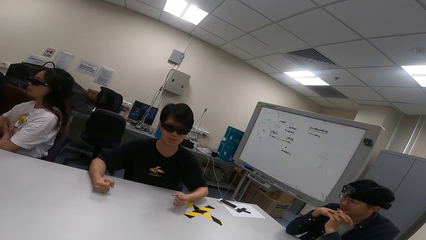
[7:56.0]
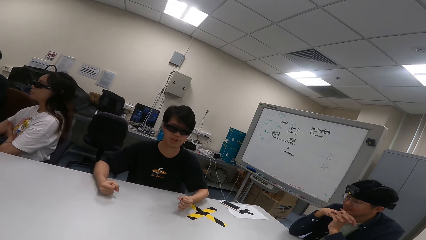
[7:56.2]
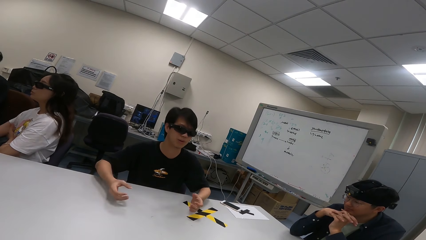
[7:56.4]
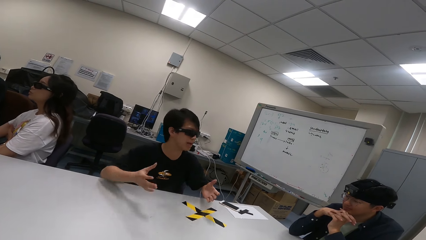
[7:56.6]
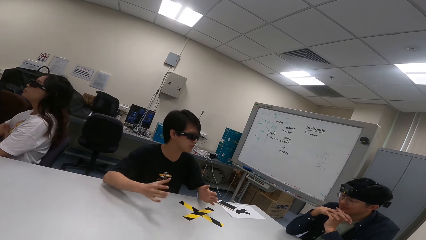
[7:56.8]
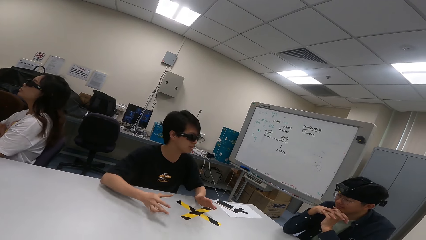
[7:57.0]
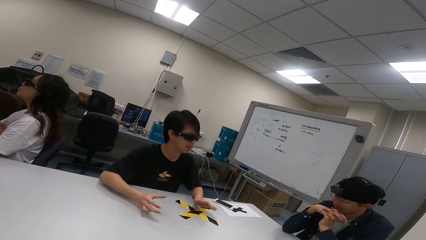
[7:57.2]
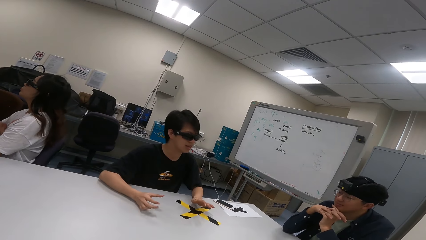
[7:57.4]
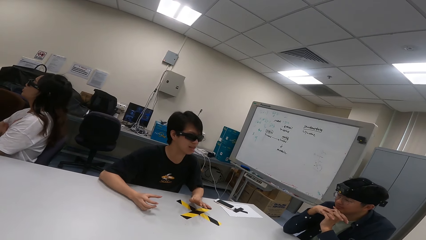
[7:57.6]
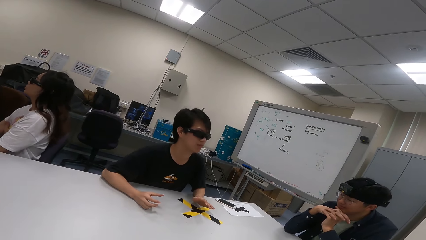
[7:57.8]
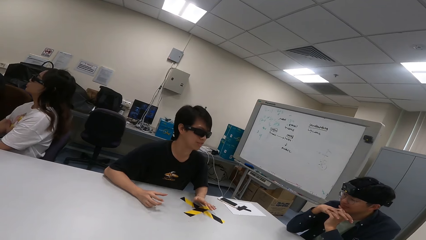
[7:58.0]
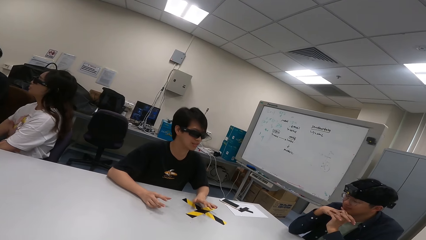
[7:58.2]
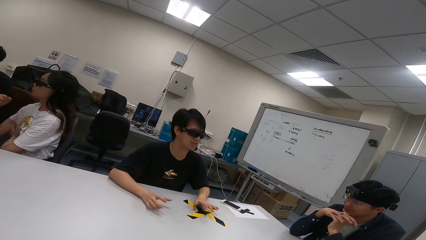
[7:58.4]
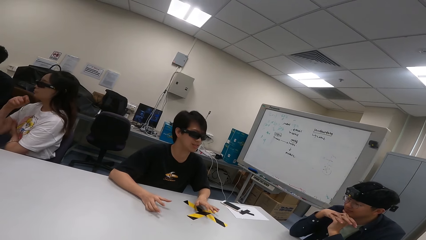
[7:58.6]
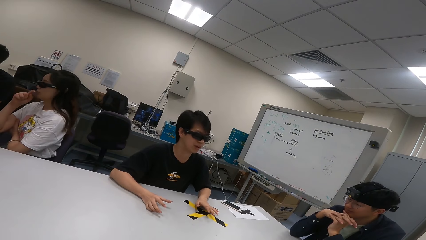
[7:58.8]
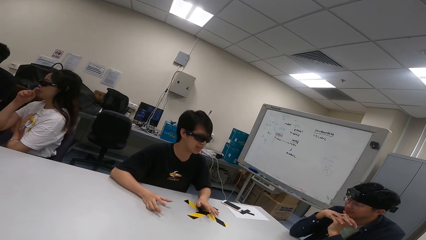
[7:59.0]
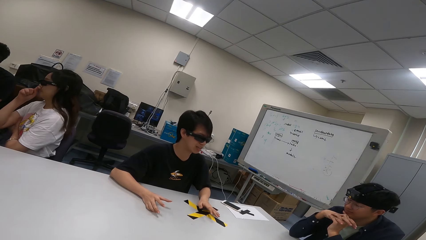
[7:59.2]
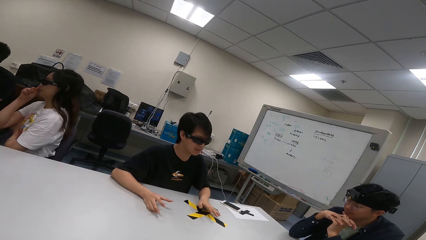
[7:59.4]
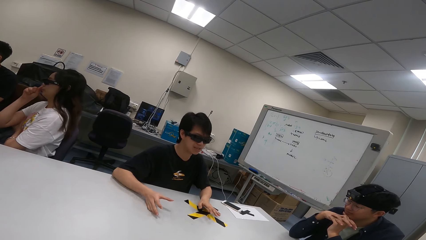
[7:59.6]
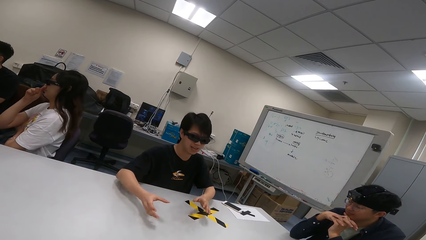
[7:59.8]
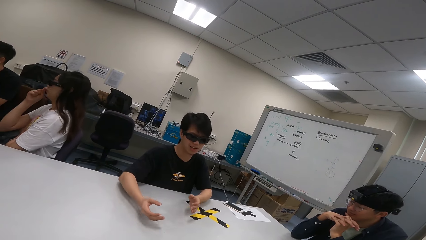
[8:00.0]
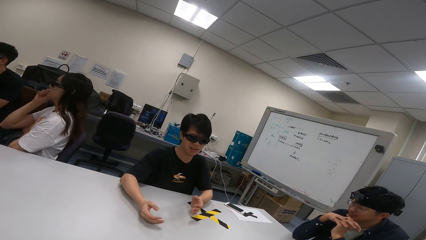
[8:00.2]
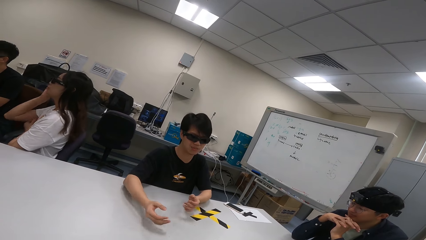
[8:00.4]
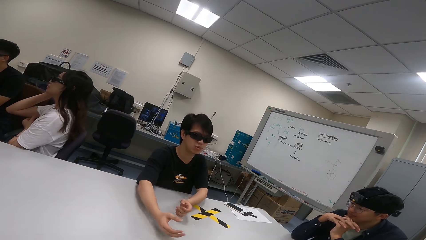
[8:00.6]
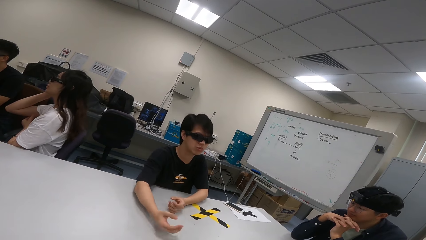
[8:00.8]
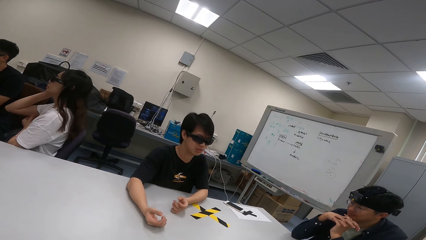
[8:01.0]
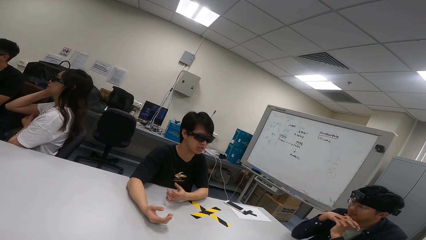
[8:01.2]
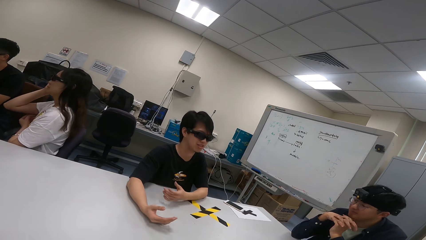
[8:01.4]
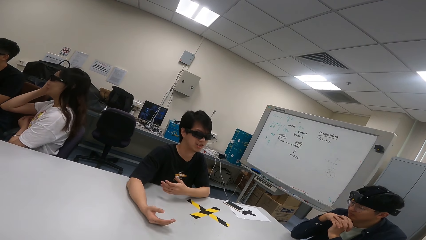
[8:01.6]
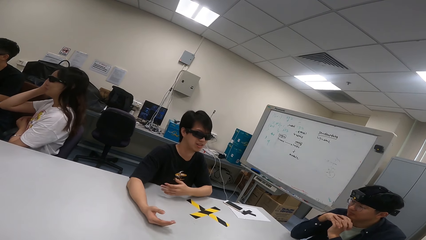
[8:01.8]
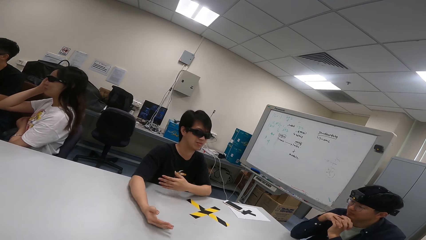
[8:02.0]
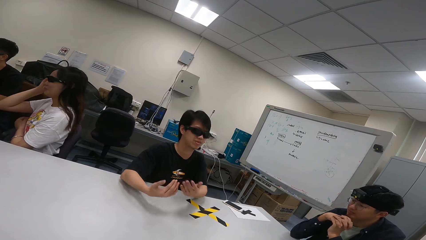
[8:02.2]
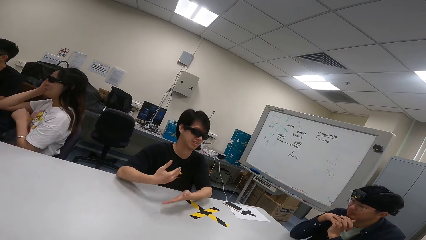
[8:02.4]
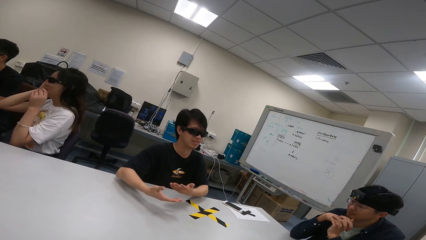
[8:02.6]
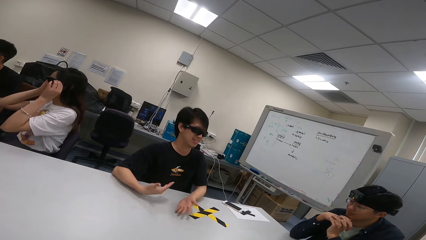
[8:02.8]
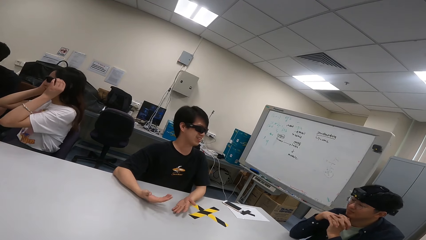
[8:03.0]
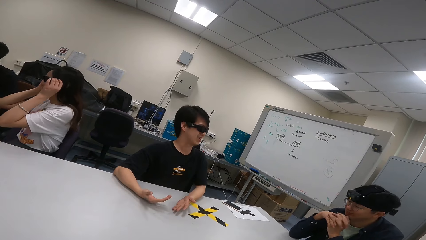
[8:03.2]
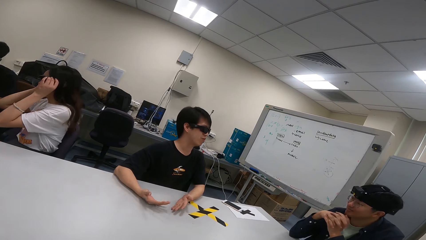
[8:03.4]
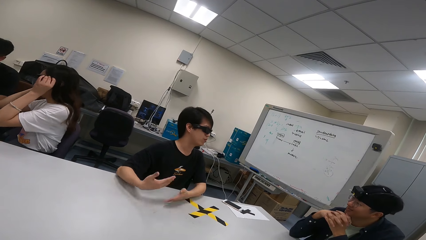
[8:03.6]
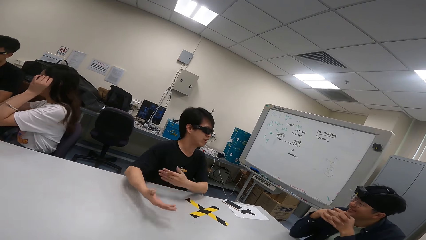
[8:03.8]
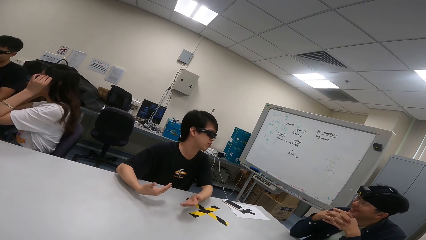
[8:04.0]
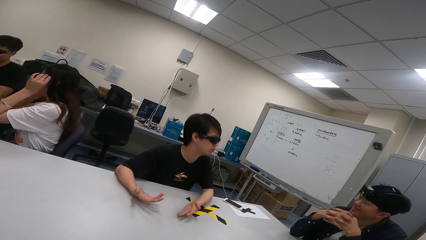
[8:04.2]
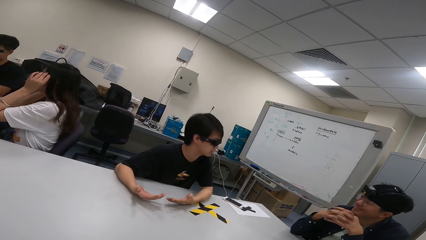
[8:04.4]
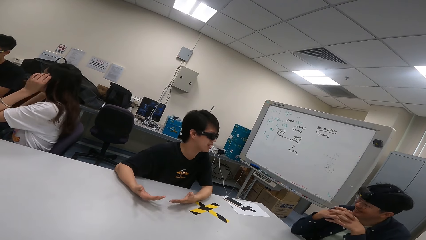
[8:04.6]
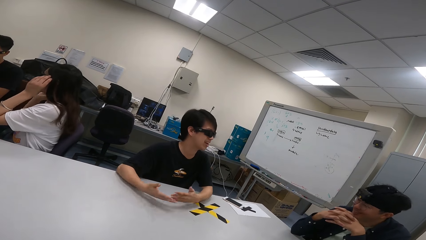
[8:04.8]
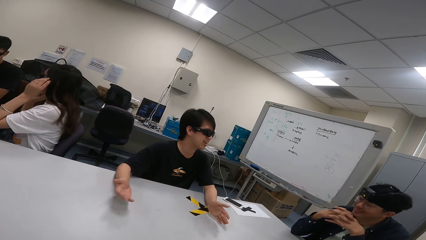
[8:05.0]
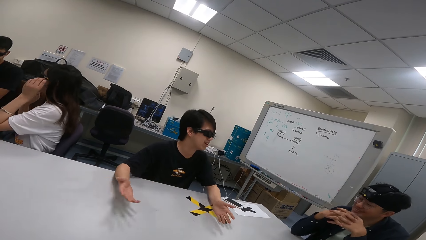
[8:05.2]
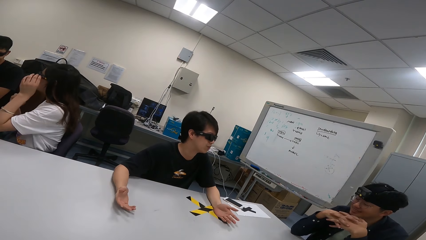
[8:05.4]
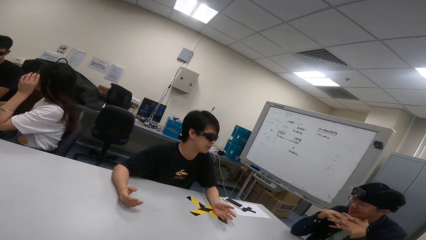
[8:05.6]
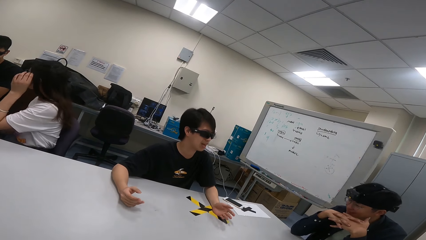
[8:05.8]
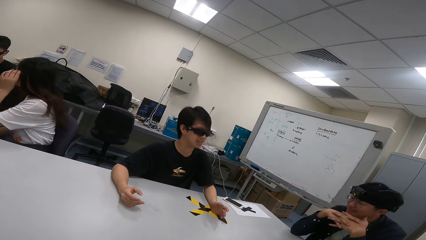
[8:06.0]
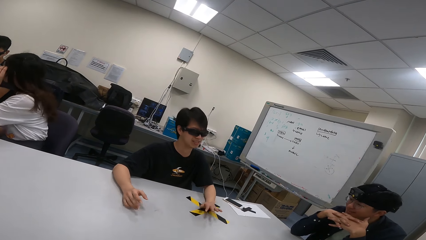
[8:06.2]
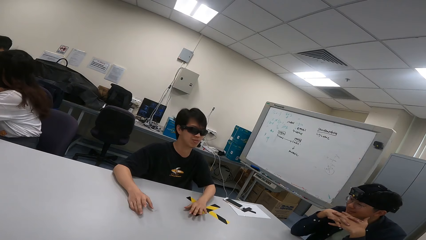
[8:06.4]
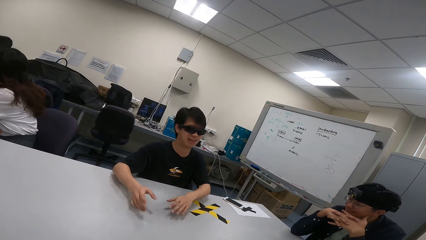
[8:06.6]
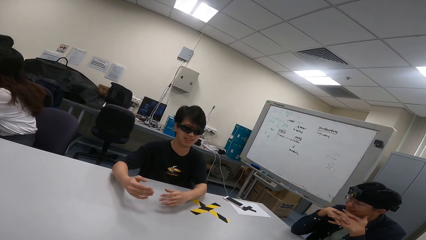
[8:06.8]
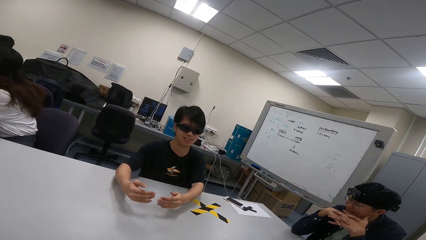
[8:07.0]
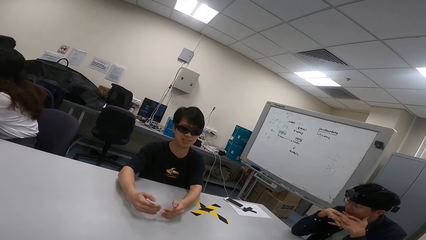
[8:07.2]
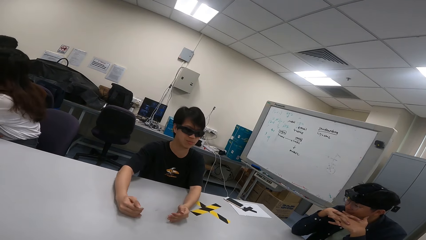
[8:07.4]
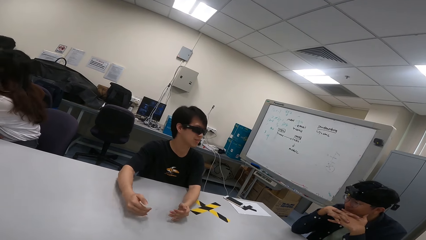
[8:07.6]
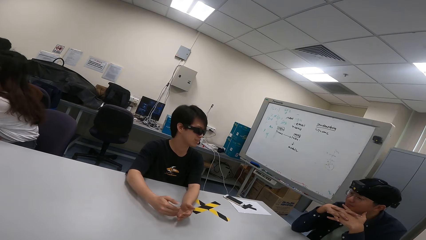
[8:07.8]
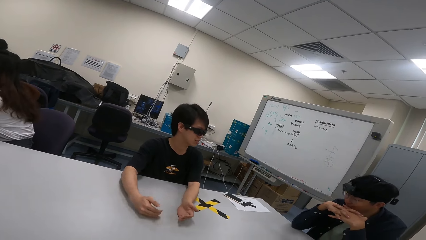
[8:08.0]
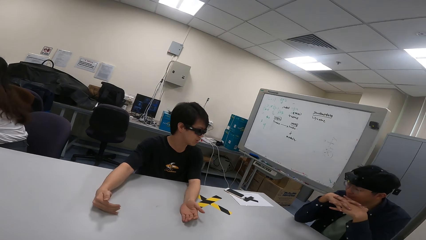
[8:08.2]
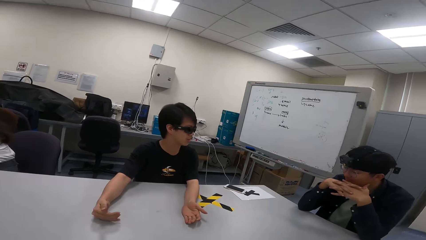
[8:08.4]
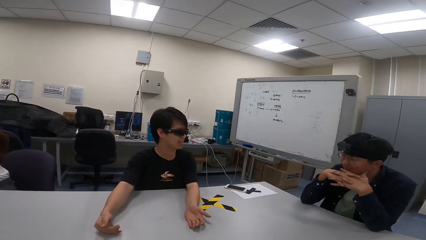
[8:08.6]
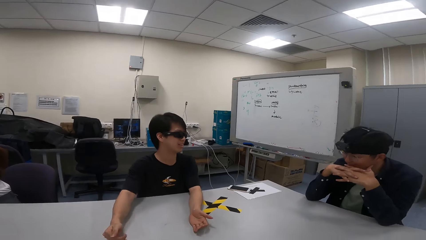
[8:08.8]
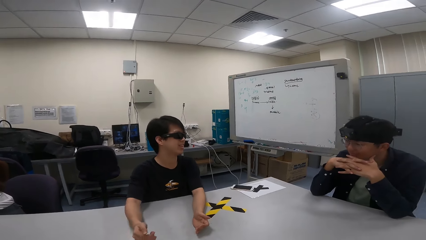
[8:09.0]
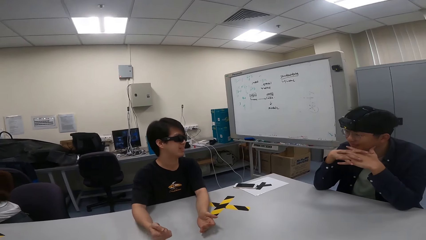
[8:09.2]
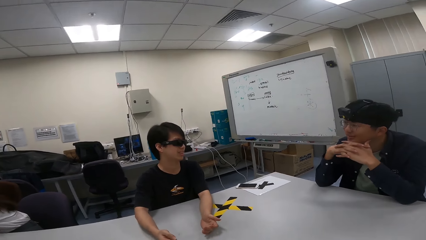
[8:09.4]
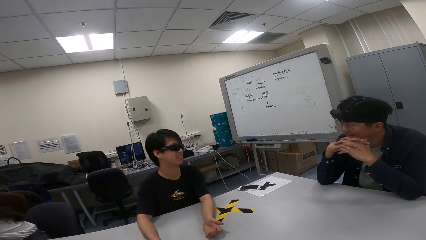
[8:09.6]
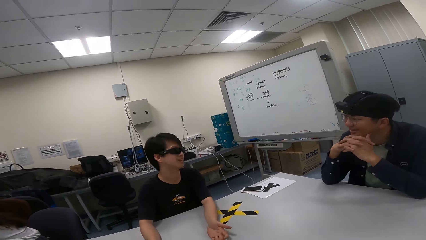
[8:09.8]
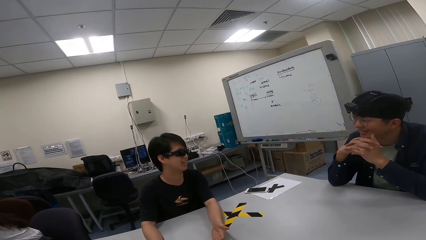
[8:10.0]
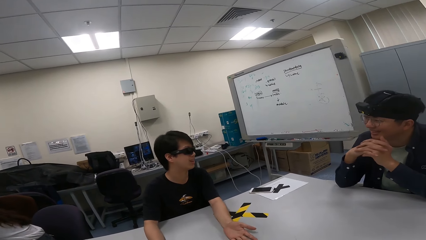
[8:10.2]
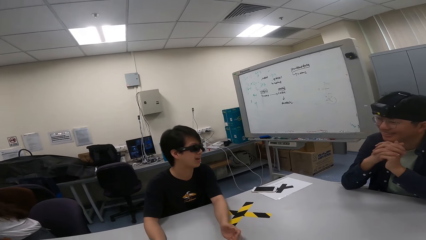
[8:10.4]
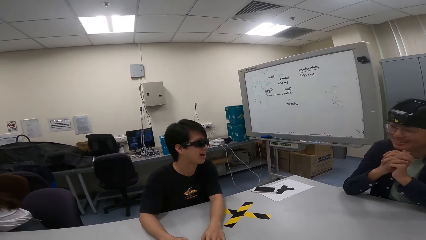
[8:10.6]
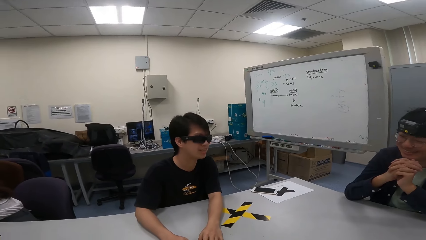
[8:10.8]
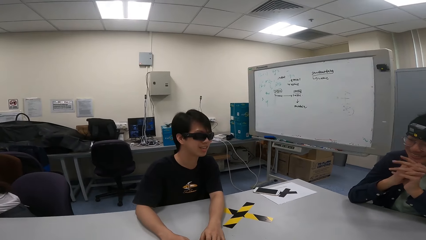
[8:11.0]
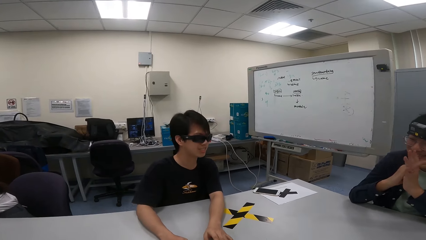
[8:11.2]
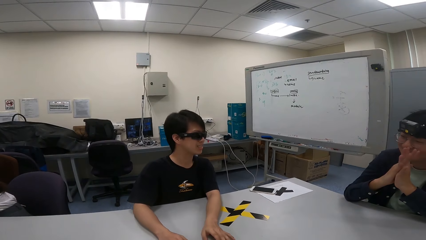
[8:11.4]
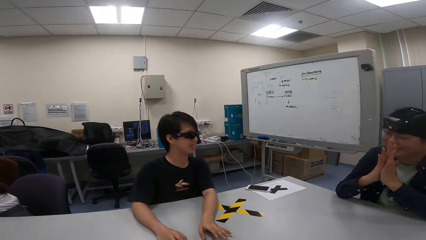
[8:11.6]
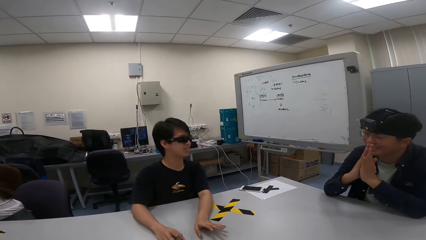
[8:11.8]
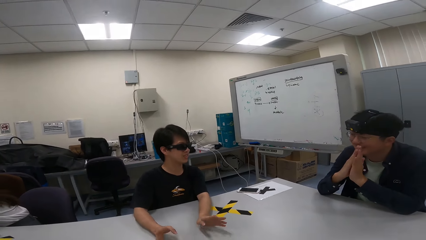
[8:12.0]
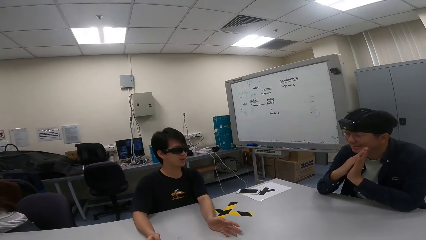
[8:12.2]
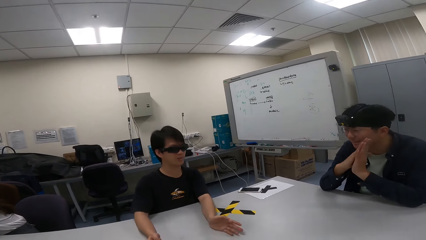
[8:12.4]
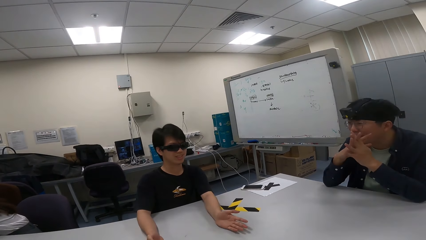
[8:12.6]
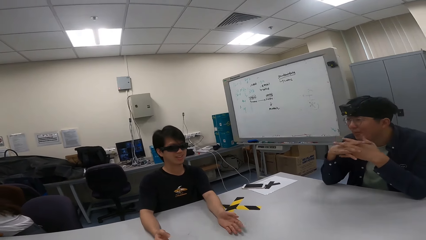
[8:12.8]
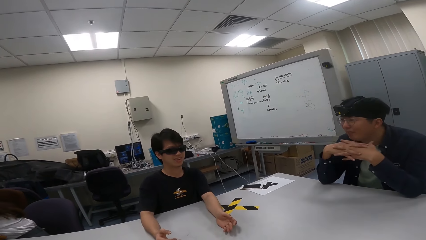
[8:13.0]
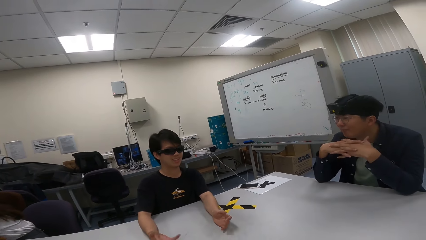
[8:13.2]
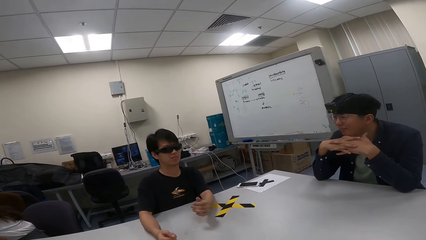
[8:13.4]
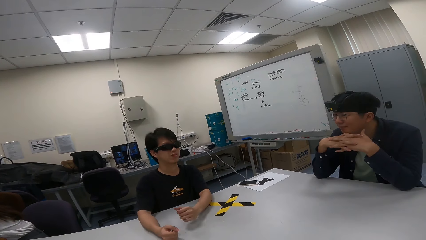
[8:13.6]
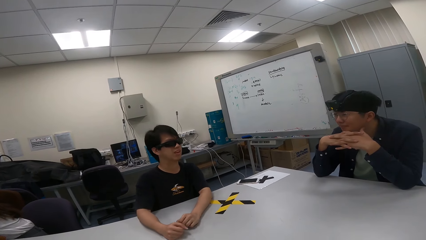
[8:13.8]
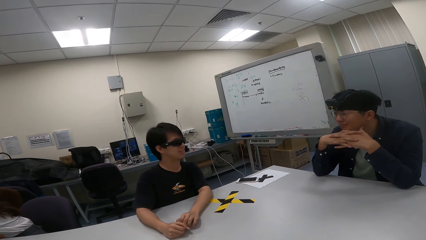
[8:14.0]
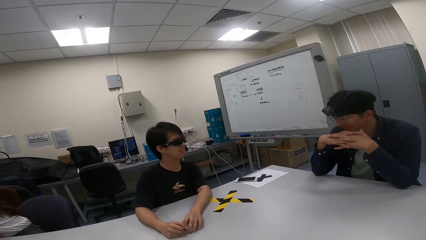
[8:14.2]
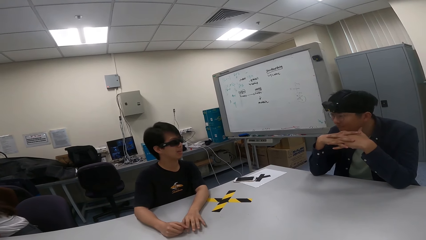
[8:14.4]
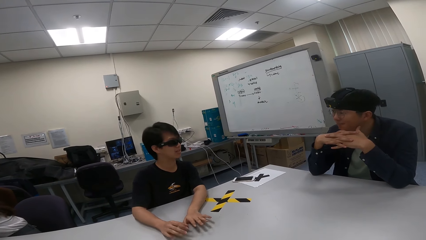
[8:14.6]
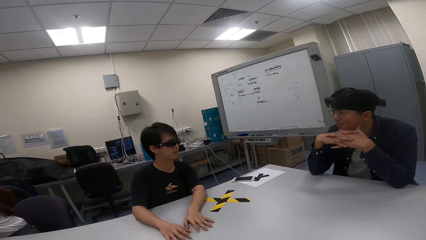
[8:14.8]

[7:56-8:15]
The girl touches her nose. The girl touches their spectacles. The camera wearer looks at a boy.
